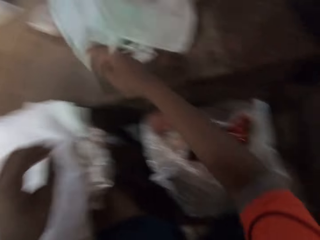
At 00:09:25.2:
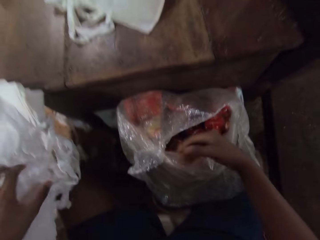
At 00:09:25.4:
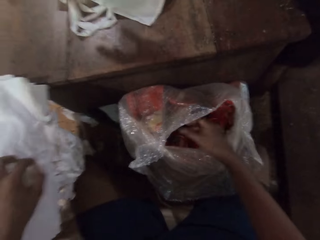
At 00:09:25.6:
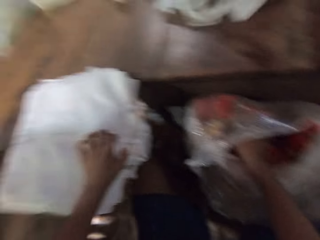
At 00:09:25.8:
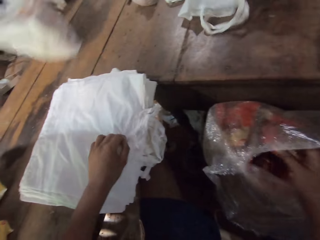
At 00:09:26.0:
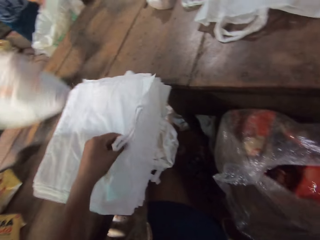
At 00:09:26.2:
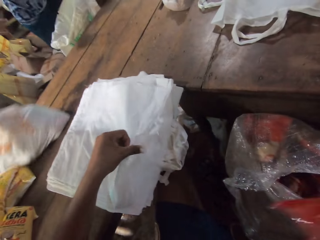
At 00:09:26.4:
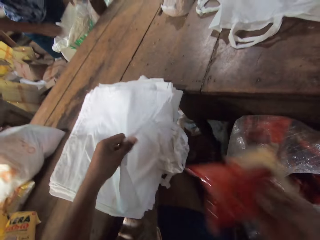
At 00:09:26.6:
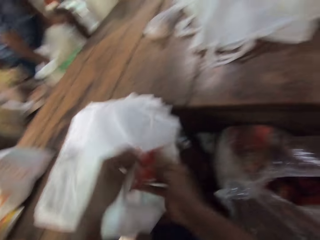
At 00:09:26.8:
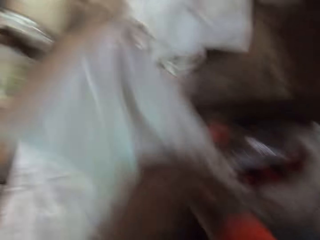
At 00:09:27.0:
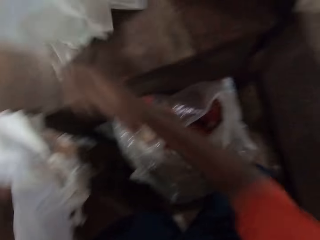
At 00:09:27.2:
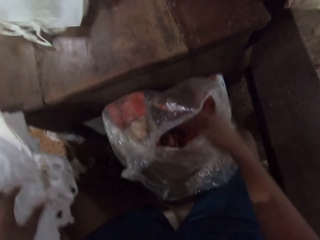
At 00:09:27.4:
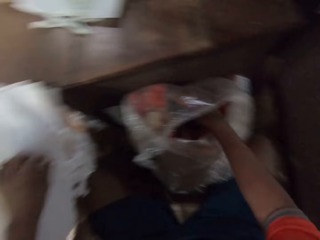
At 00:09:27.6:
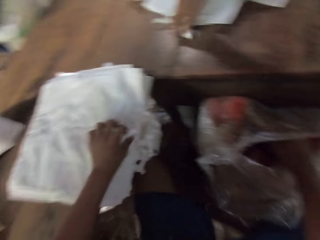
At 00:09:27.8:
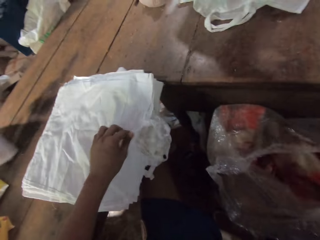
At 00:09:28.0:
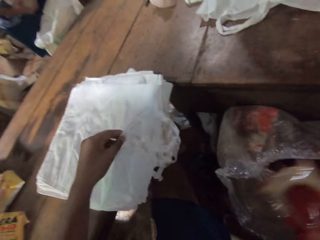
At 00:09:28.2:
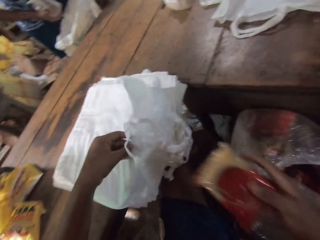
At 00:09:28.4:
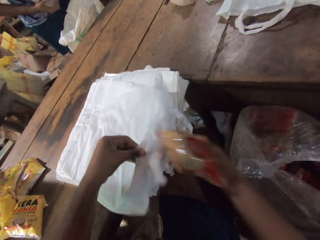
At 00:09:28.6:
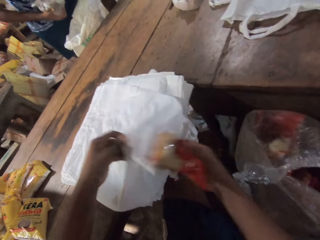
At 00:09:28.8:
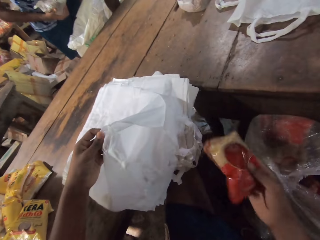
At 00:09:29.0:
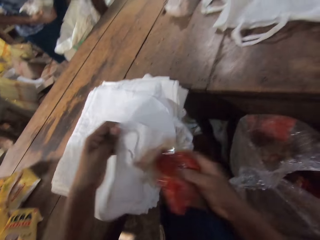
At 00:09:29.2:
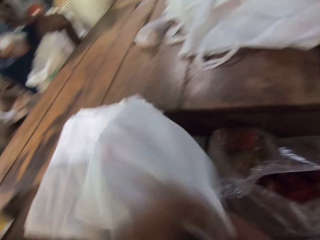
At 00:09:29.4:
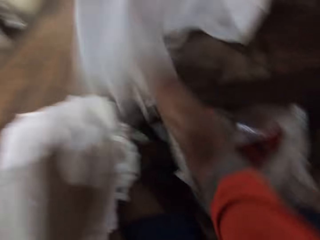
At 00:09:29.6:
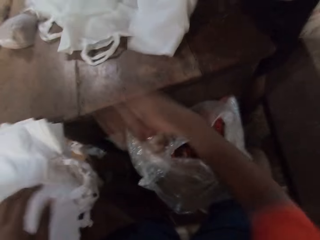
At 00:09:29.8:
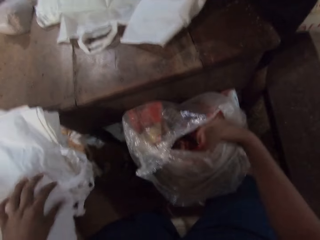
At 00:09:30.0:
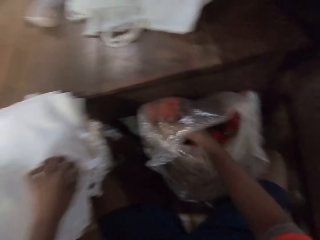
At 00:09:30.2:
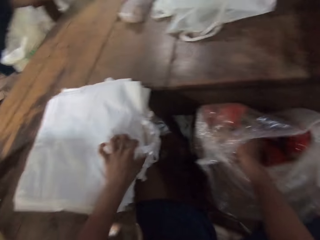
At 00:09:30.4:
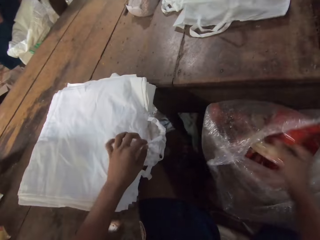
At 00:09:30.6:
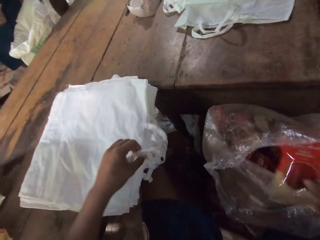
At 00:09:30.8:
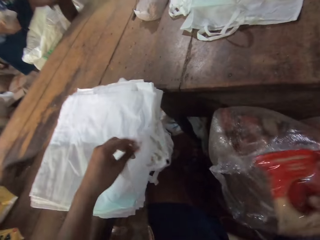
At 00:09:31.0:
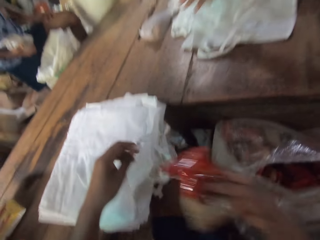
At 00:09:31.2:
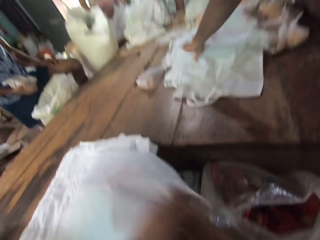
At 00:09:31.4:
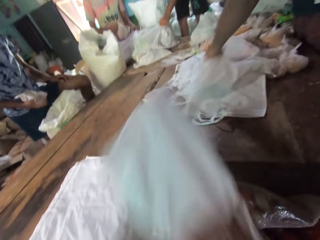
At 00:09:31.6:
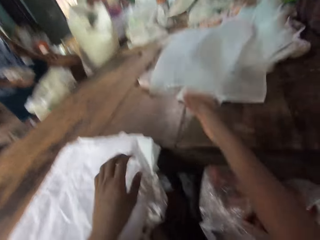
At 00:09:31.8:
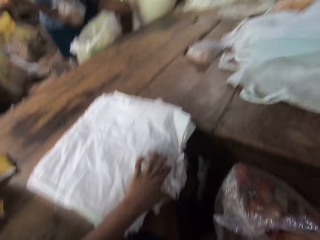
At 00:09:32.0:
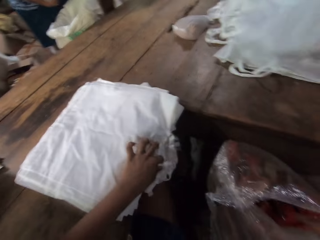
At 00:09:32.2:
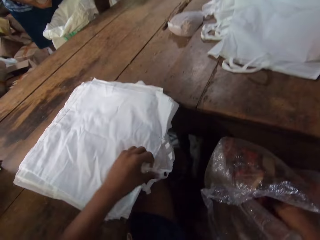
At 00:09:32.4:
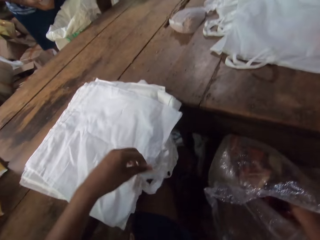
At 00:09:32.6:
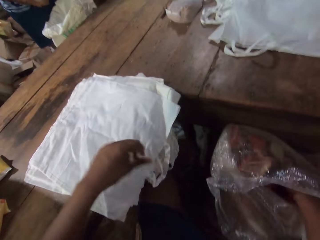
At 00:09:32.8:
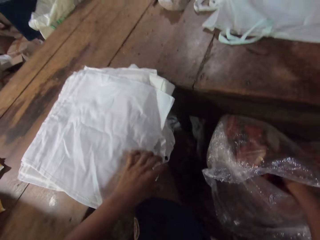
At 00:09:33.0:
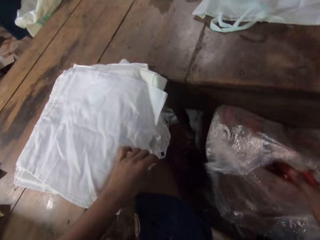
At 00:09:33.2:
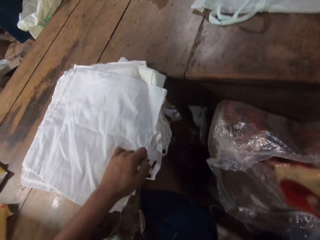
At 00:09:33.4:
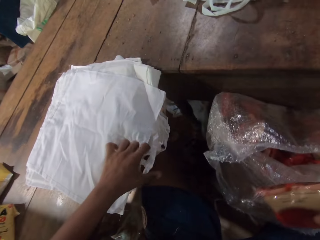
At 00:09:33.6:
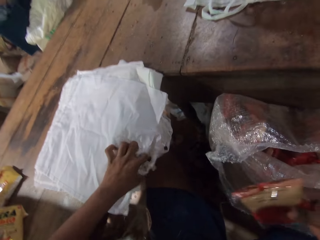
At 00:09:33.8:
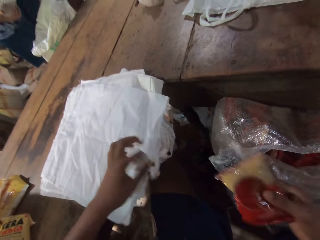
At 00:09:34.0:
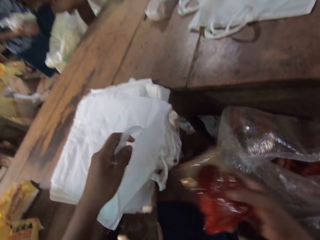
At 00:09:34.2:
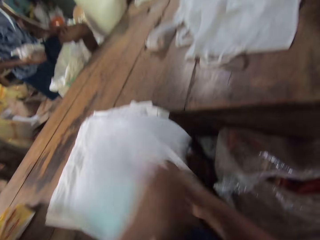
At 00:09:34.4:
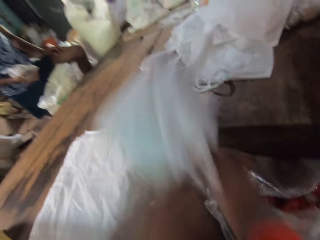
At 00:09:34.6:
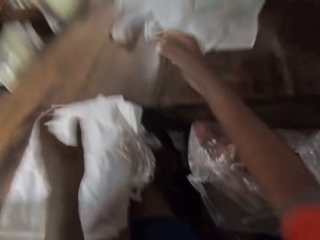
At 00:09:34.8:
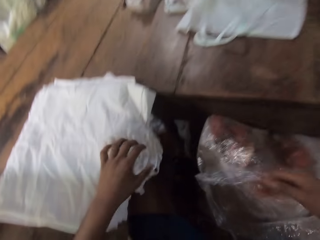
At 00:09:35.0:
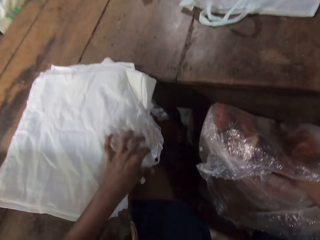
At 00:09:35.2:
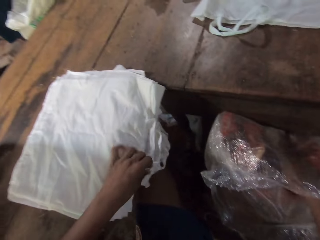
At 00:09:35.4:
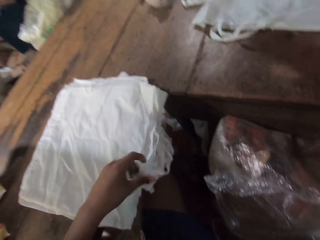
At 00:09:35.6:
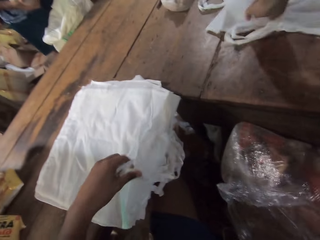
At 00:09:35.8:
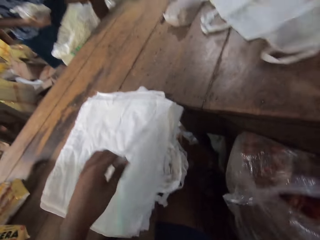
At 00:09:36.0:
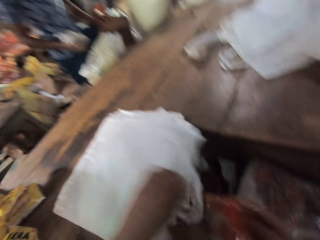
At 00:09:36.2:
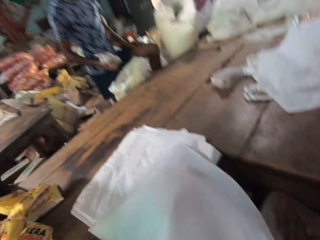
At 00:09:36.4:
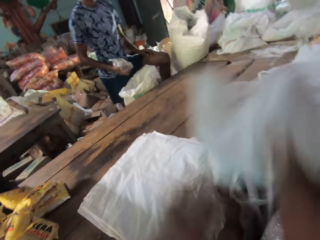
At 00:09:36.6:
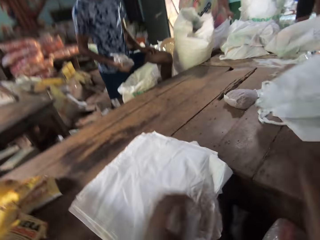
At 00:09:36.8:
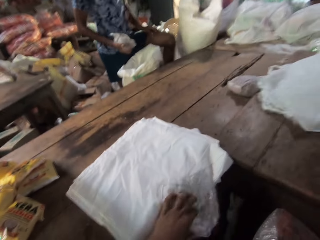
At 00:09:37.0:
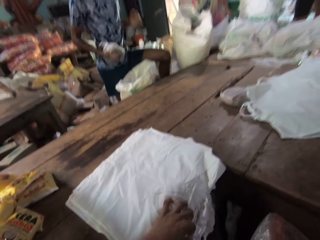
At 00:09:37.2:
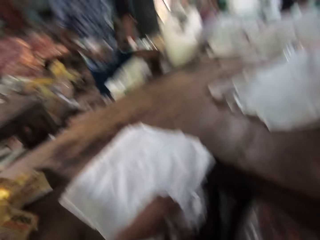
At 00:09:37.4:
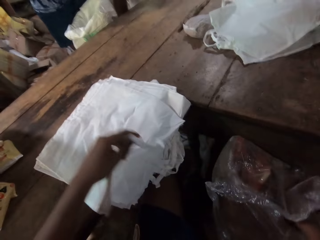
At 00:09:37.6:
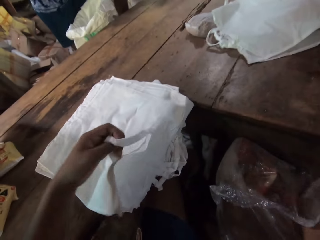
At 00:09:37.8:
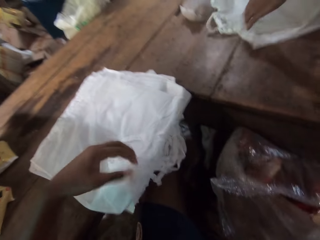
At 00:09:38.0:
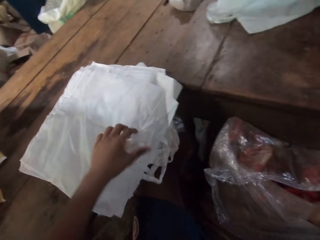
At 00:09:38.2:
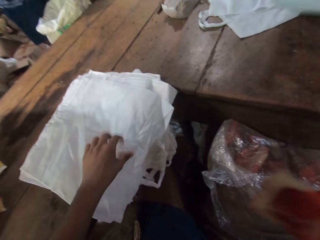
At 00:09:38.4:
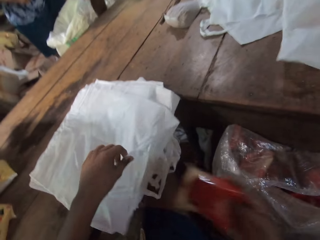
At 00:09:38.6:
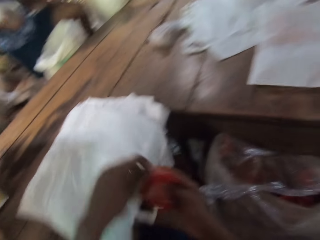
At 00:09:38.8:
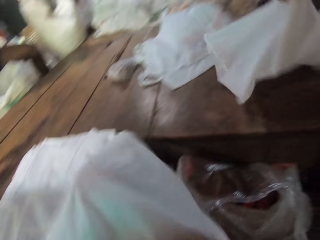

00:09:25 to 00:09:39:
The camera wearer puts something in a nylon bag. He throws the bag on the table with his right hand. He picks food stuff from the nylon bag with his right hand. He opens the nylon bag with the other hand. He puts the food stuff into the bag with his right hand. He throws the bag on the table with his right hand. He picks the food stuff from the nylon bag with his right hand. He opens the bag with both hands. He puts the food stuff into the bag with his right hand. He throws the bag on the table with his right hand. He picks the food stuff from the nylon bag with his right hand. He opens the nylon bag with the other hand. He puts the food stuff into the bag with his right hand. He throws the bag on the table with his right hand. He picks the food stuff from the nylon bag with his right hand. He picks the food stuff again. He opens the nylon bag with the other hand. He puts the food stuff into the bag with his right hand. He throws the bag on the table with his right hand. He picks the food stuff from the nylon bag with his right hand. He puts the food stuff into the bag with his right hand. He opens the nylon bag with the other hand. He throws the bag on the table with his right hand. He adjusts the bag with his left hand.

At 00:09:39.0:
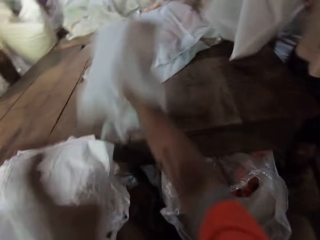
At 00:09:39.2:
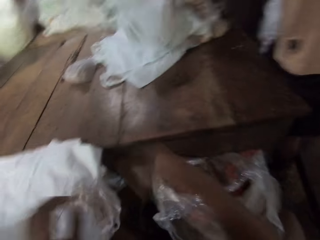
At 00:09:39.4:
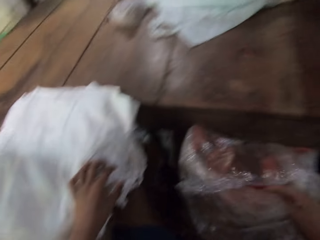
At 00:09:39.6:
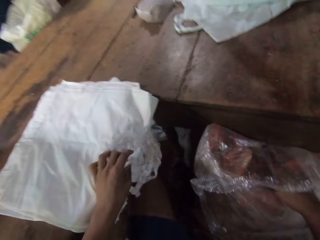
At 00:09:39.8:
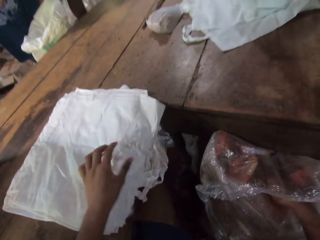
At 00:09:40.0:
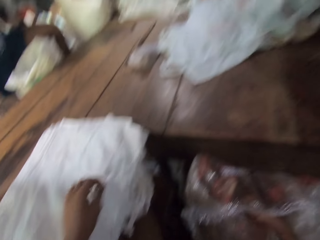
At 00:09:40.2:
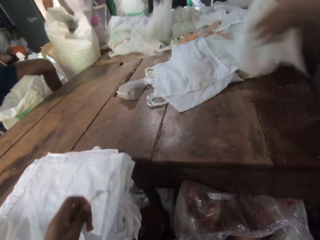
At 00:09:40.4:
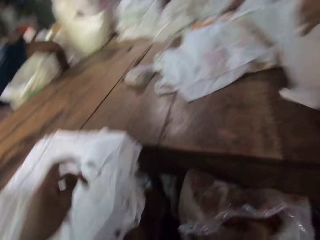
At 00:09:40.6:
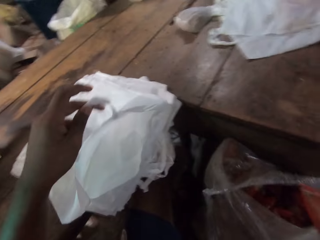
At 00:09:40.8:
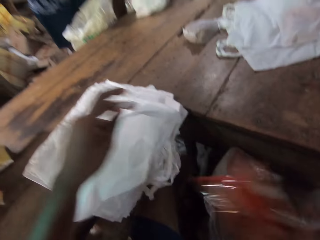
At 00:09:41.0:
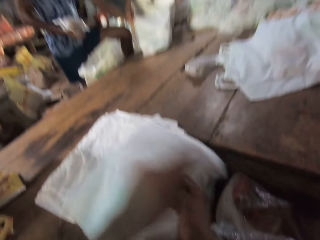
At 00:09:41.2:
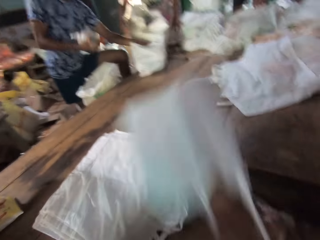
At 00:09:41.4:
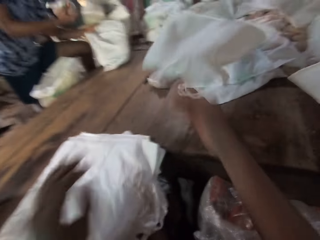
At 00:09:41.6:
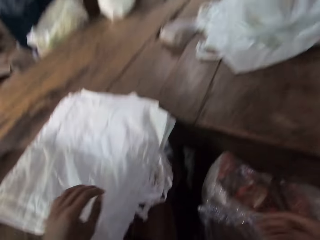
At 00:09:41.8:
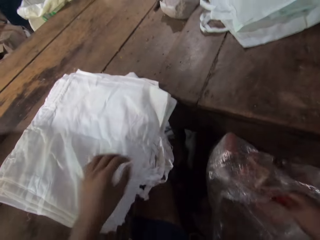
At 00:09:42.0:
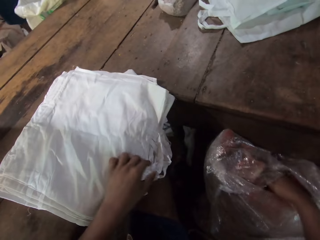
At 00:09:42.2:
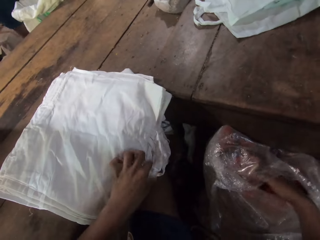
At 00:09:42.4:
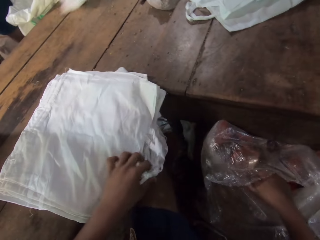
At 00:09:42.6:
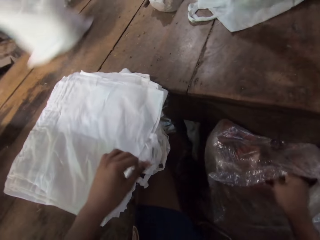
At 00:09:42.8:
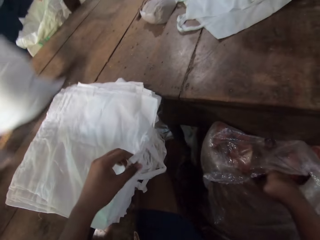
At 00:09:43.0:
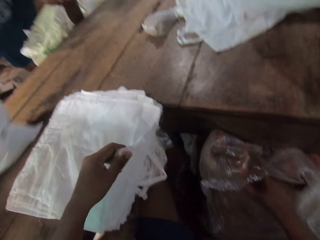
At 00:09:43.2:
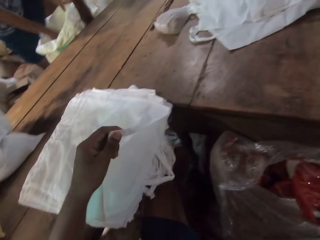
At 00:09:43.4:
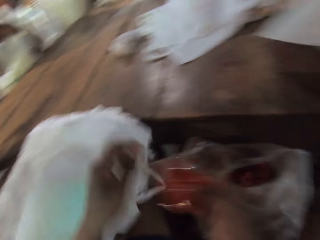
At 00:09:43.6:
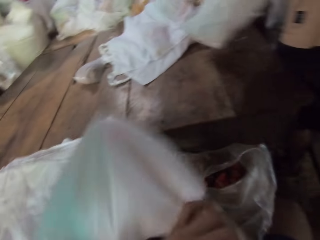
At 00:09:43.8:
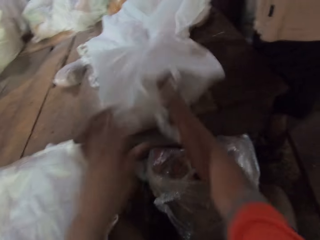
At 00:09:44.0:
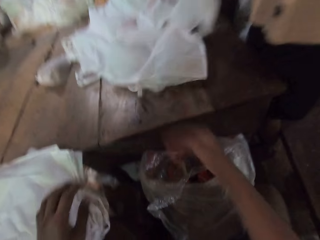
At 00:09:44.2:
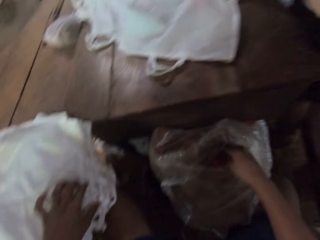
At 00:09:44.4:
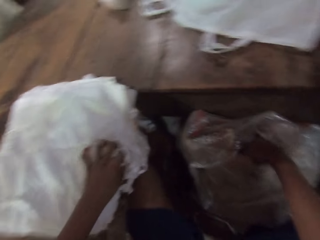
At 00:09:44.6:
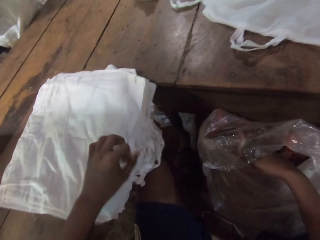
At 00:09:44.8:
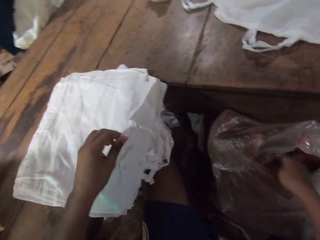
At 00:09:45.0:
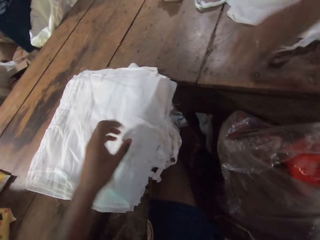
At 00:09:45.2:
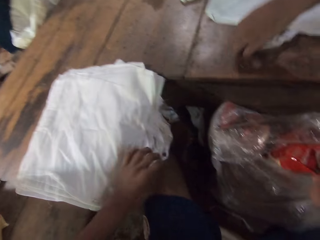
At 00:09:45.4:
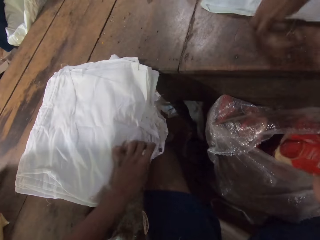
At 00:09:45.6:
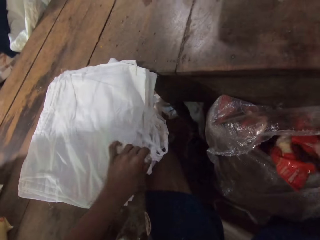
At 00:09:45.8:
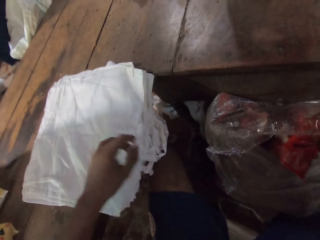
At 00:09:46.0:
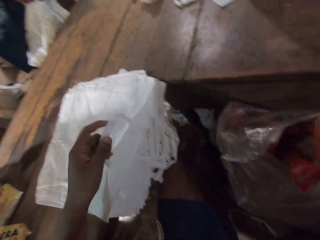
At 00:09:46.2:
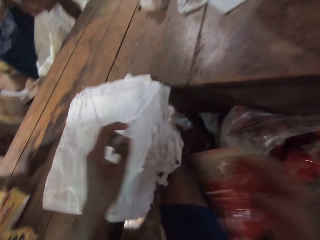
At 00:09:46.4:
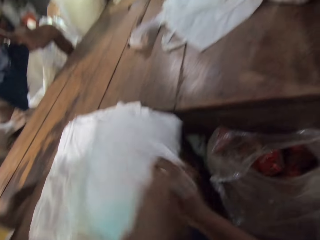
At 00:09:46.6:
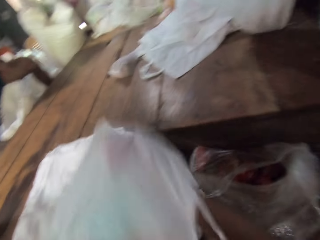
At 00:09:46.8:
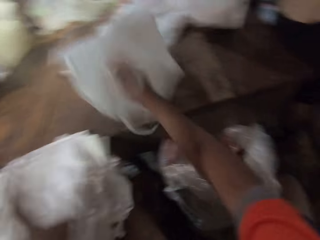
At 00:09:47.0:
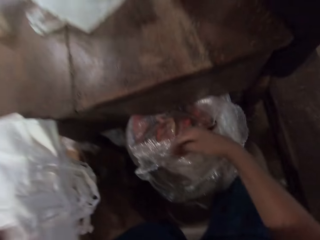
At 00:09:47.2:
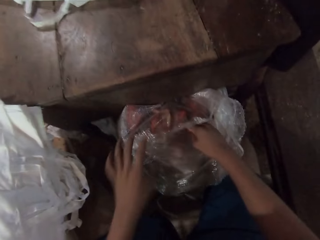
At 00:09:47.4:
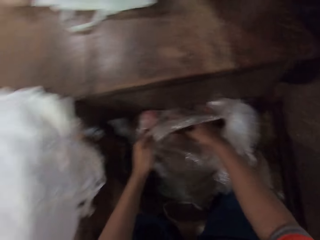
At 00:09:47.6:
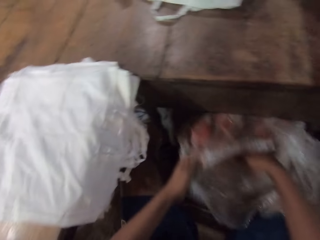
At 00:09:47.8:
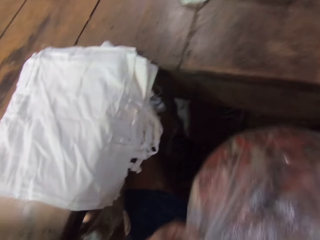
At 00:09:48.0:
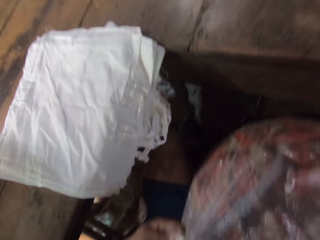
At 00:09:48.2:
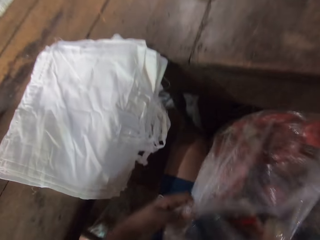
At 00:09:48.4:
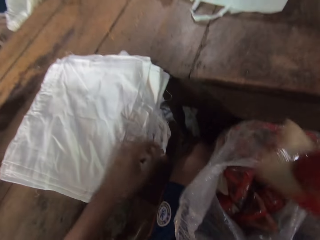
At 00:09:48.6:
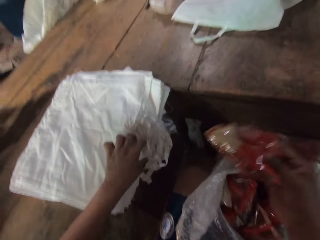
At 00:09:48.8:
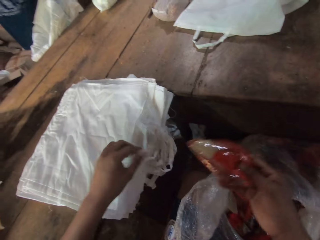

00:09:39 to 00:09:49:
The camera wearer puts the food stuff into a bag with his right hand. He throws the bag on the table with his right hand. He picks the food stuff from the nylon bag with his right hand. He opens the nylon bag with the other hand. He puts the food stuff into the bag with his right hand. He throws the bag on the table with his right hand. He picks the food stuff from the nylon bag with his right hand. He opens the nylon bag with the other hand. He puts the food stuff into the bag with his right hand. He throws the bag on the table with his right hand. He picks the food stuff from the nylon bag with his right hand. He opens the nylon bag with the other hand. He puts the food stuff into the bag with his right hand. He interacts with a group of people. He throws the bag on the table with his right hand. He adjusts the nylon of food stuffs with both hands. He picks something from the sack on the floor.
